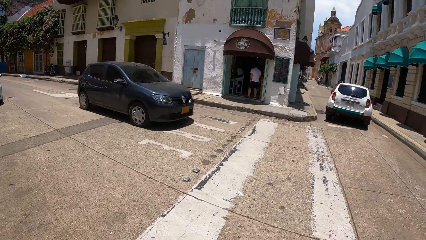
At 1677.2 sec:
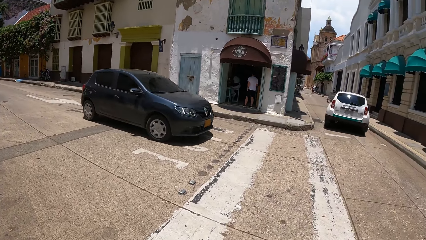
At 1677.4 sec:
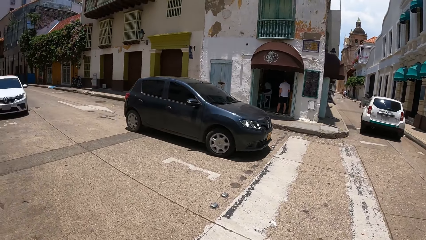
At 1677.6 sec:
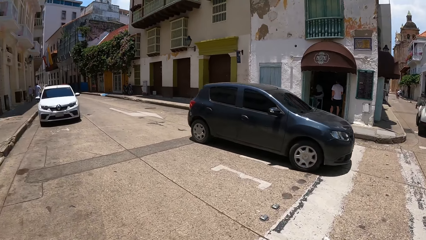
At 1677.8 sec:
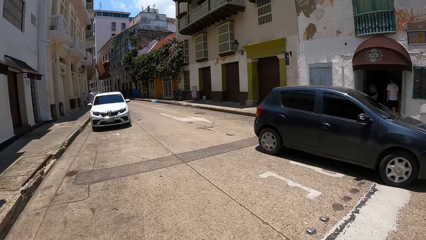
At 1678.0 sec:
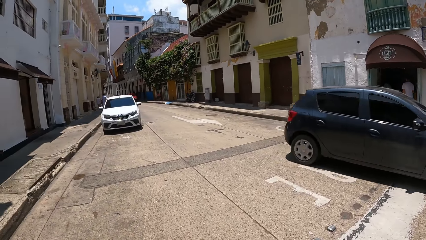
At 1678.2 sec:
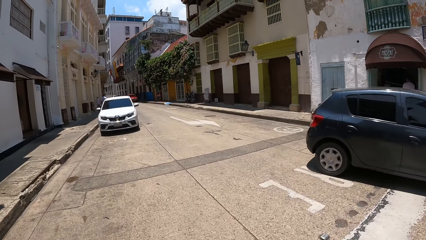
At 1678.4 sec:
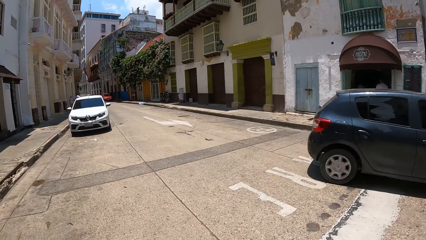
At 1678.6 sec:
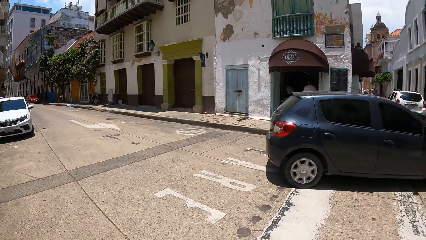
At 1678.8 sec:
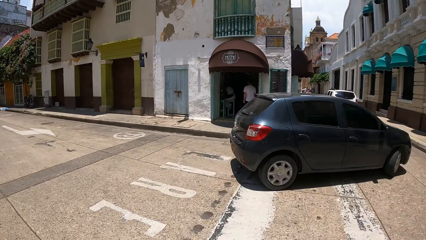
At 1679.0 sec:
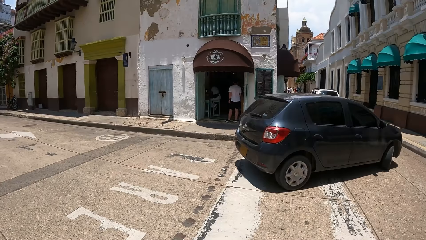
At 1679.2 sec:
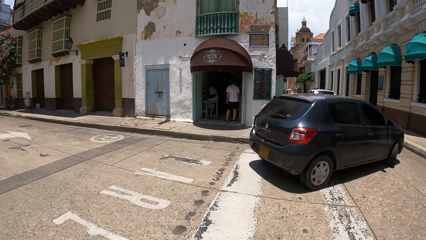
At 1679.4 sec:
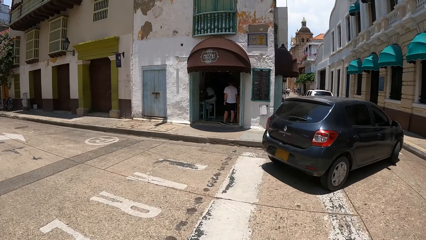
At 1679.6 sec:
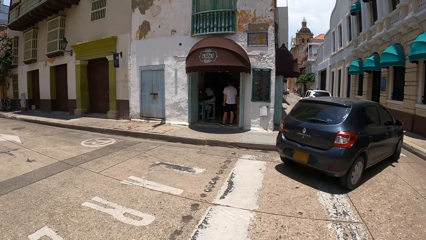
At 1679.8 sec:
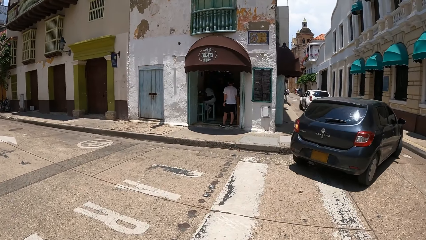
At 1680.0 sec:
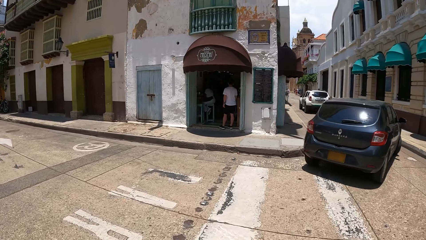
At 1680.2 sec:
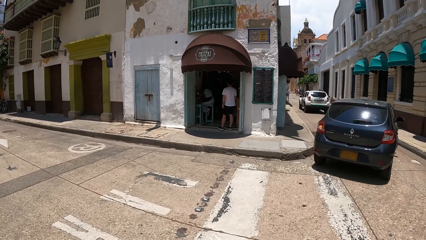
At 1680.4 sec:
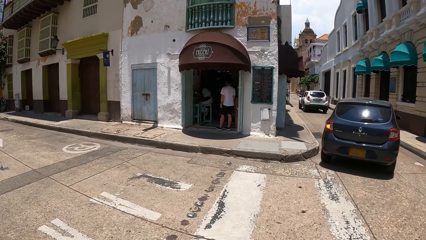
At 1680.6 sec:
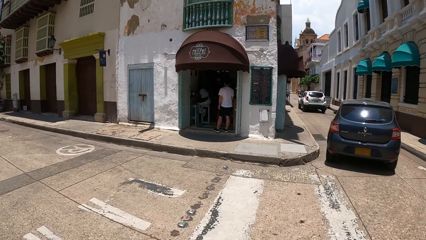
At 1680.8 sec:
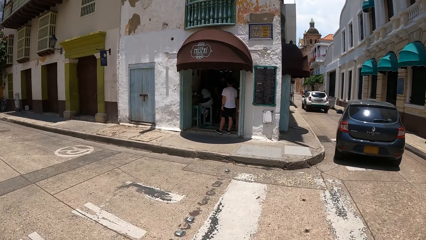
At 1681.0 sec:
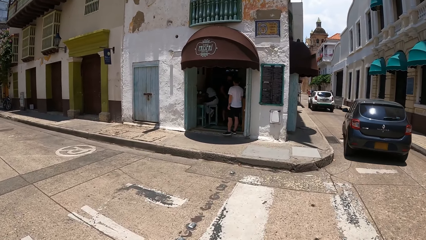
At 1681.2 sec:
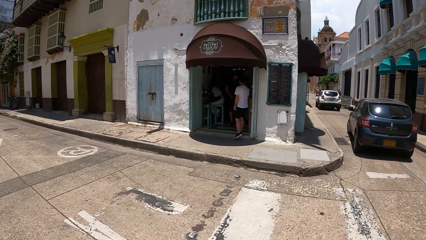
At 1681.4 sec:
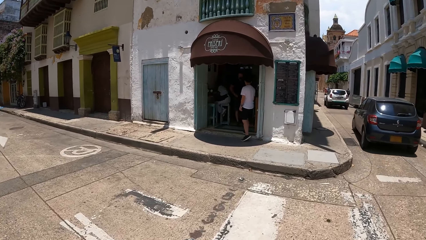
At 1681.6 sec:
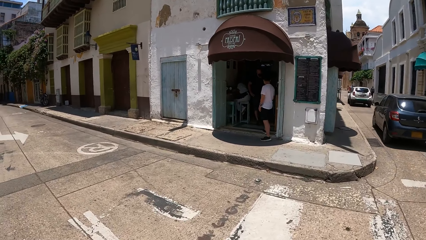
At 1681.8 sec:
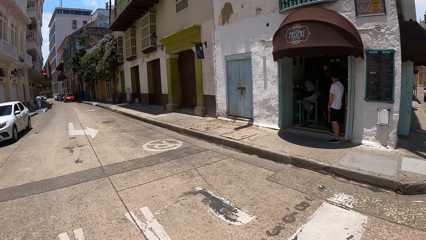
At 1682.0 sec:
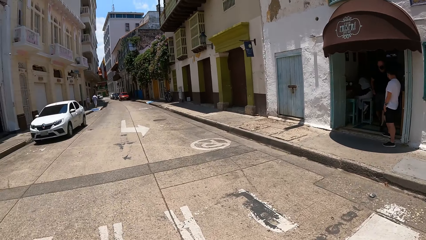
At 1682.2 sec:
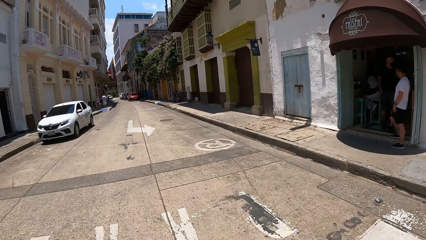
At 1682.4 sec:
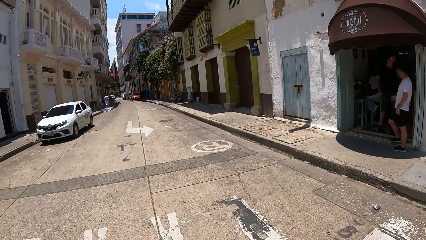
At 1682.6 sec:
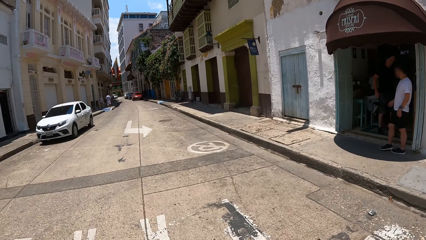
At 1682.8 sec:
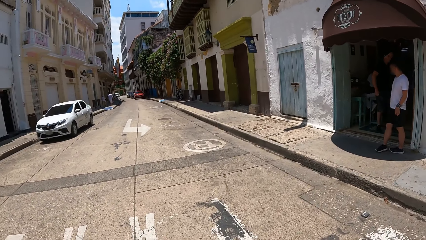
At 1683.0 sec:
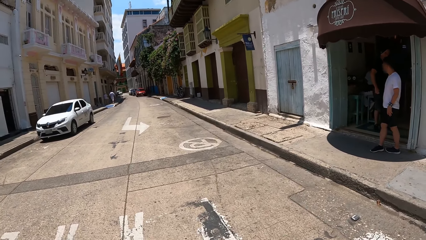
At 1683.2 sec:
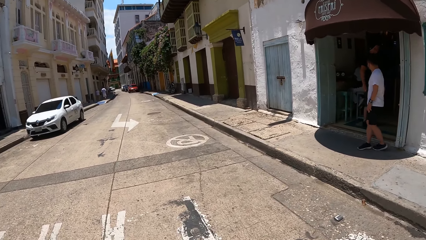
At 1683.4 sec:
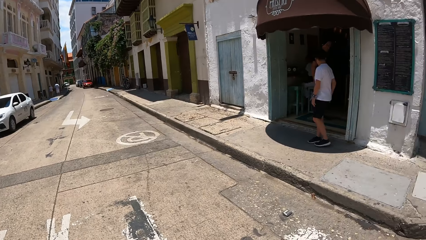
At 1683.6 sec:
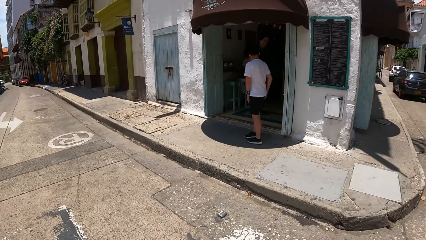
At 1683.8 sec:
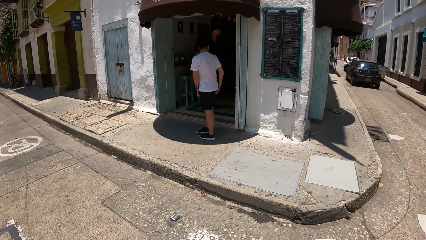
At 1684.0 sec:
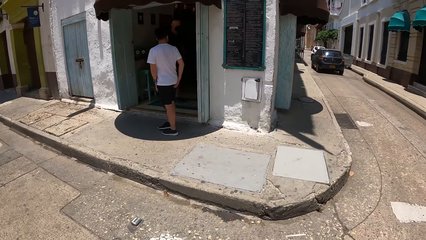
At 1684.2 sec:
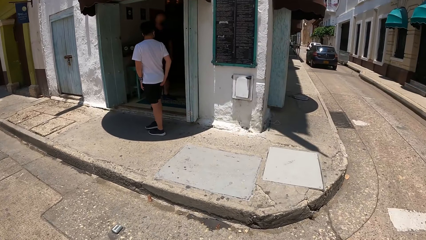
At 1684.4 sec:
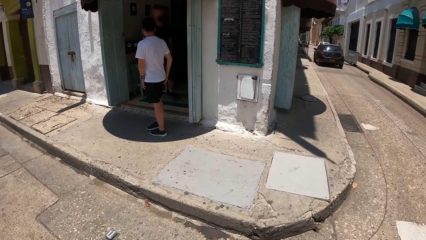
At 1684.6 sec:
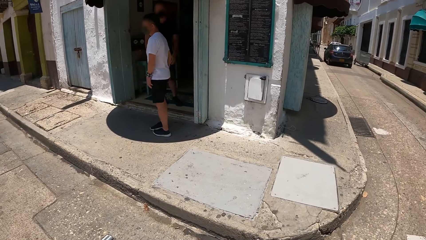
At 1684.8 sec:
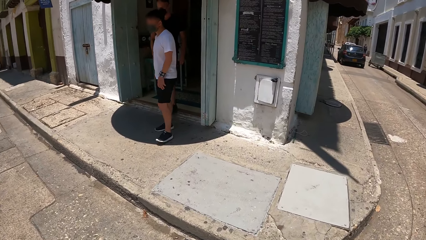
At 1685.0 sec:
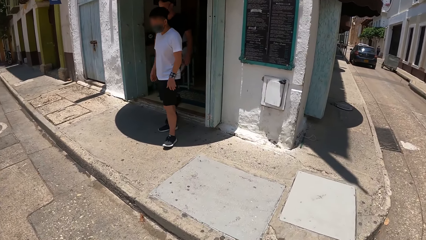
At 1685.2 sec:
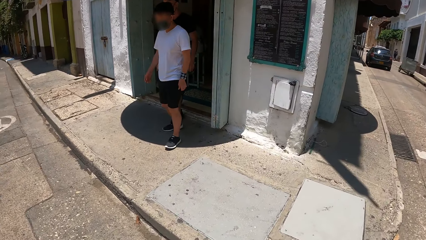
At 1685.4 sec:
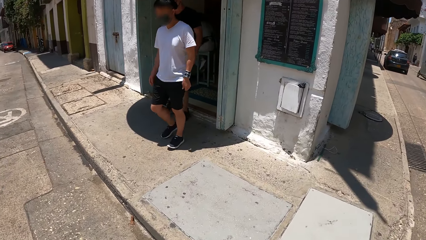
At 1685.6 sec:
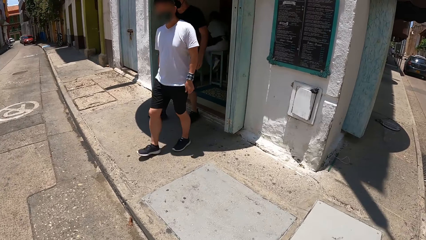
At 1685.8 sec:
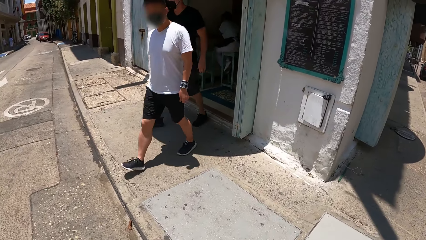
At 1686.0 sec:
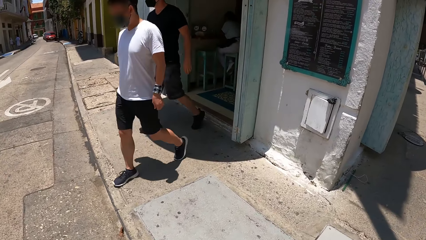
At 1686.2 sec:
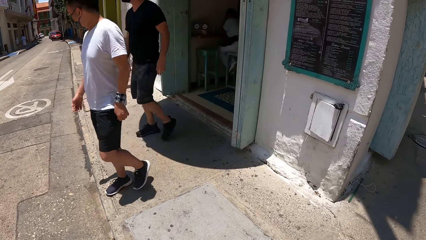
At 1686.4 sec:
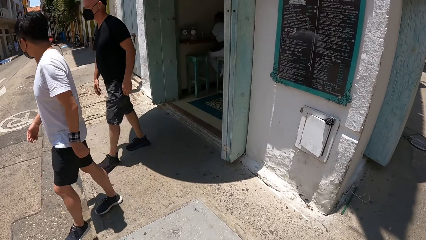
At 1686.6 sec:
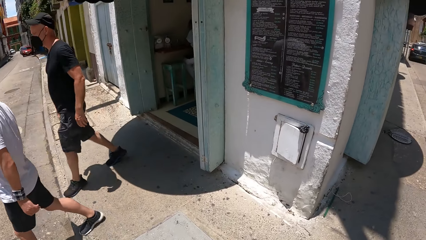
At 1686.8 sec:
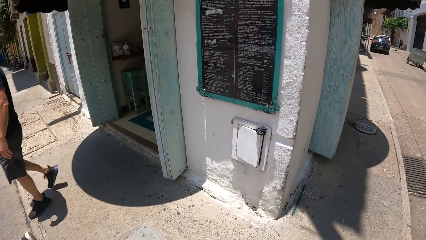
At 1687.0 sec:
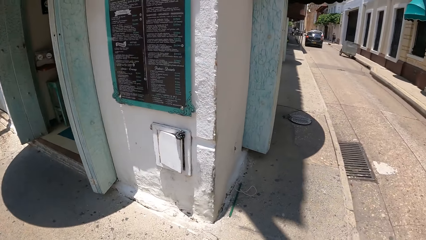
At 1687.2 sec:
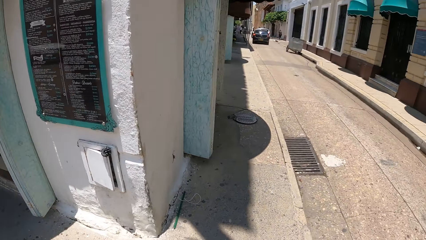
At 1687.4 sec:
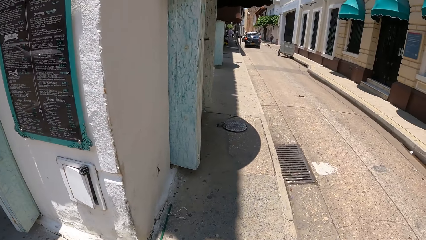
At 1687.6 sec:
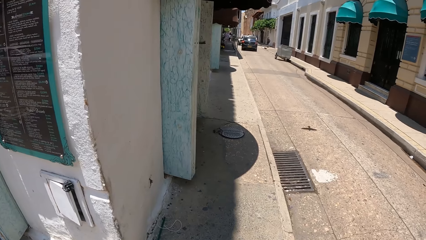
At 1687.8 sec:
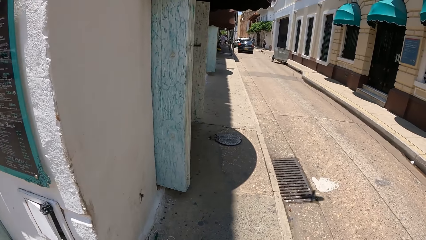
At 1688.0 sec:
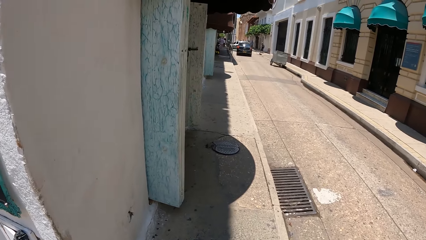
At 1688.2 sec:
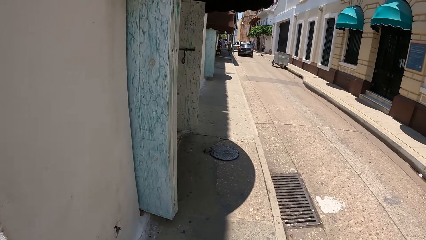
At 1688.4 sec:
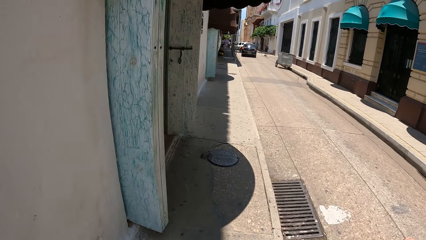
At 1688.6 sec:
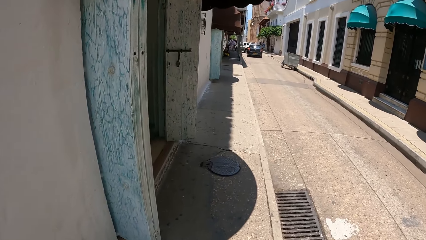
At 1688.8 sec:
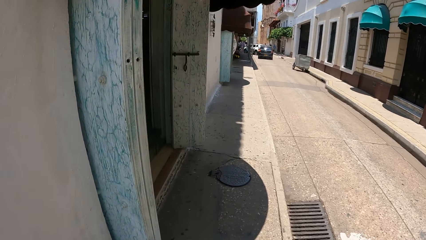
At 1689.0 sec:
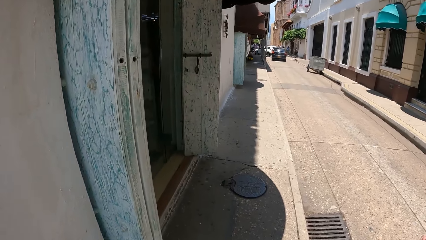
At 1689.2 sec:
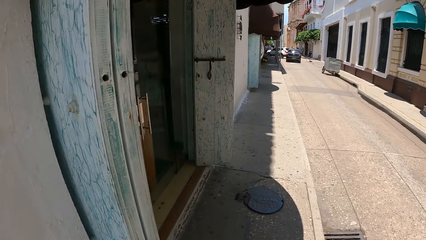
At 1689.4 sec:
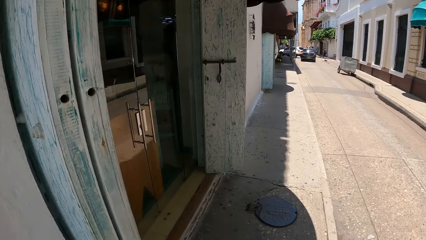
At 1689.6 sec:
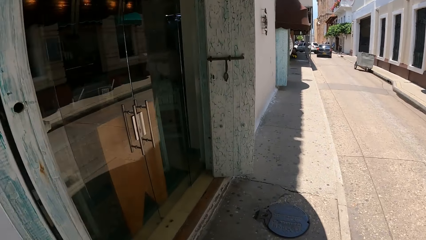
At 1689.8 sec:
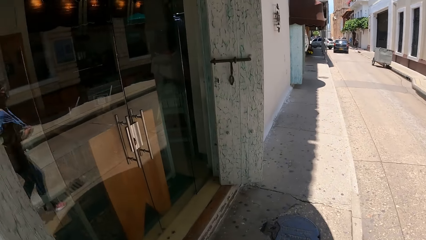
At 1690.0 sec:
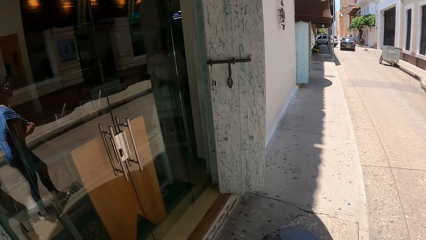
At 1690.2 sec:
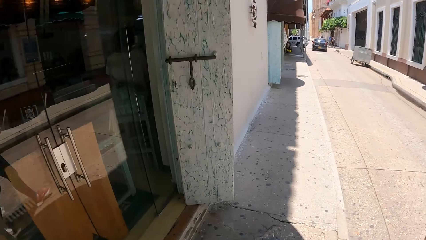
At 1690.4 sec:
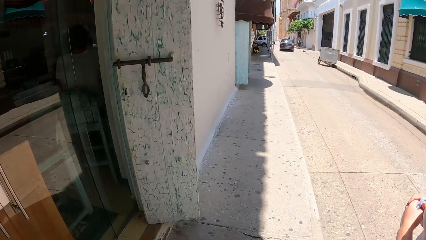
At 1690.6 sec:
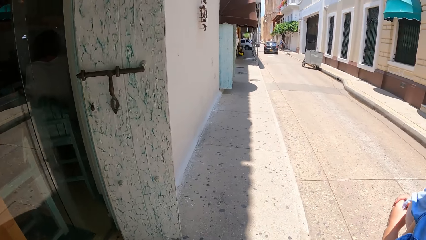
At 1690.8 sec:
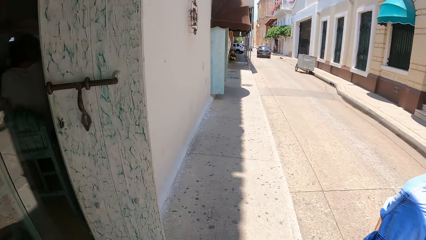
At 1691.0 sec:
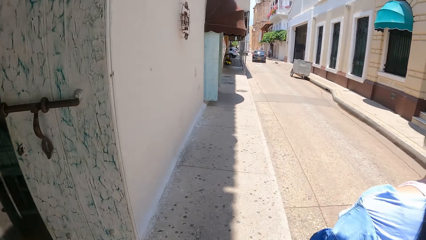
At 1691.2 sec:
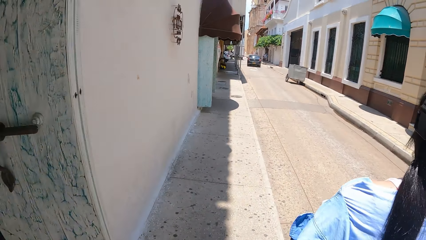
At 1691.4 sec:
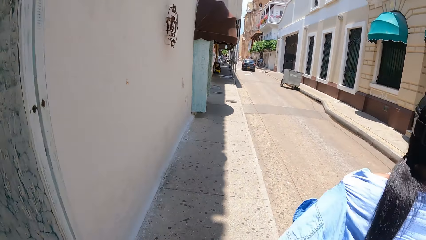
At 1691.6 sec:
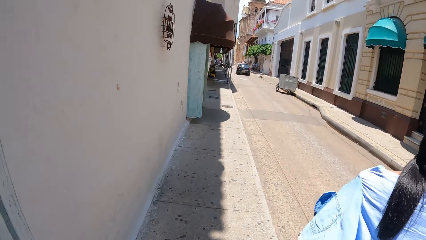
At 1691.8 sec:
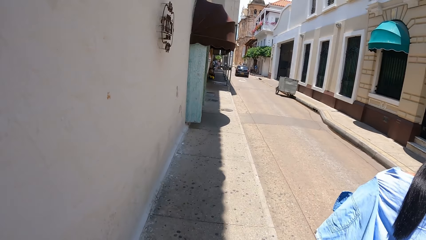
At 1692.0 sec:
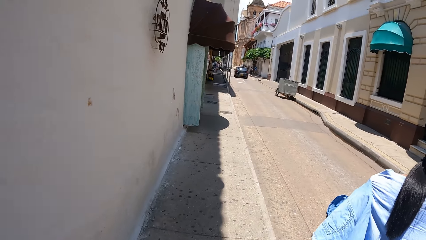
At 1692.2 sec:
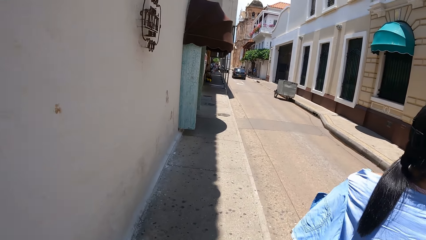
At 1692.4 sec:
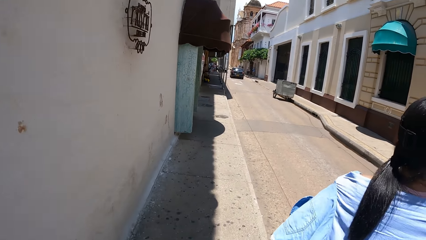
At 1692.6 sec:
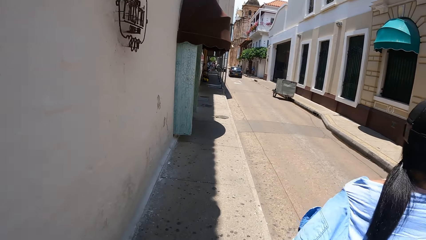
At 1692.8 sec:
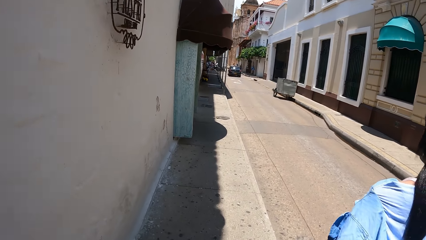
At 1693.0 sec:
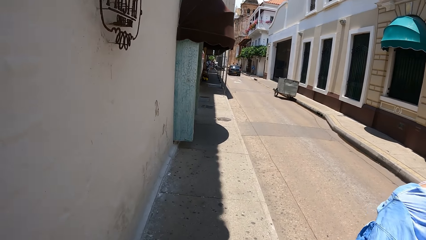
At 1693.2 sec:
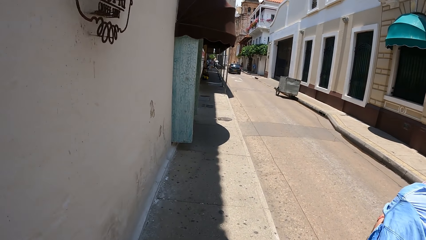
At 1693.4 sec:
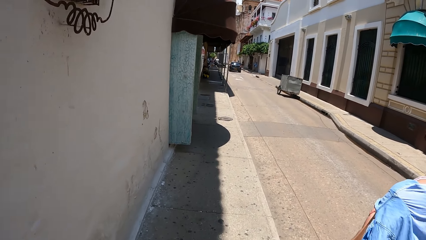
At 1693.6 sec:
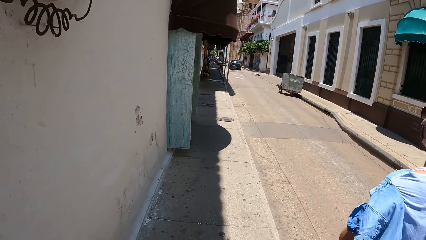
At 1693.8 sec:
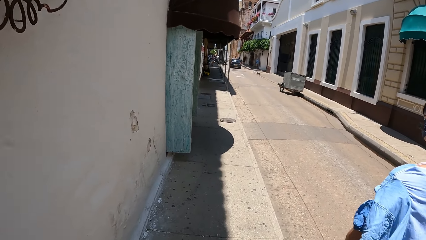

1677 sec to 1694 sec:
The camera wearer looks left. They walk forward. They look forward. They cross the road. They look left. They walk forward. They look forward. They look left. They look forward. They walk along the street.
